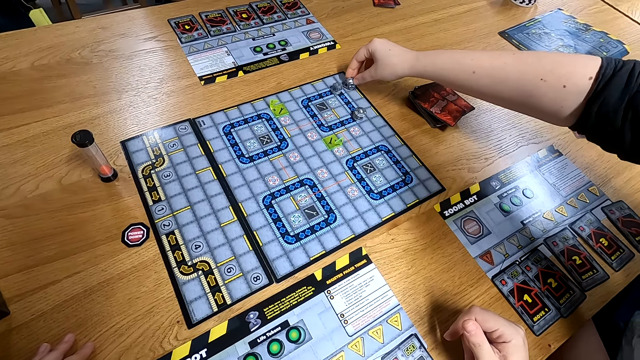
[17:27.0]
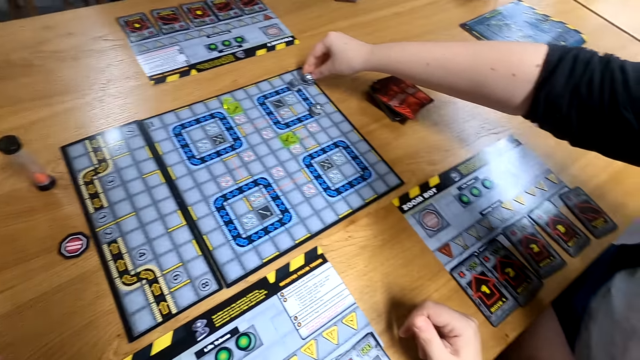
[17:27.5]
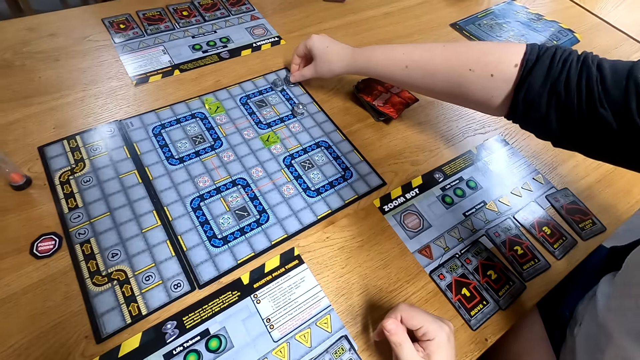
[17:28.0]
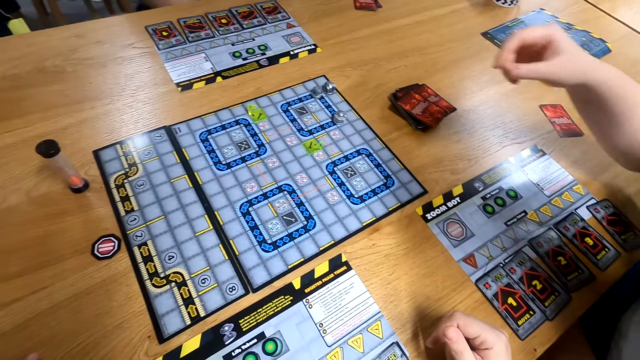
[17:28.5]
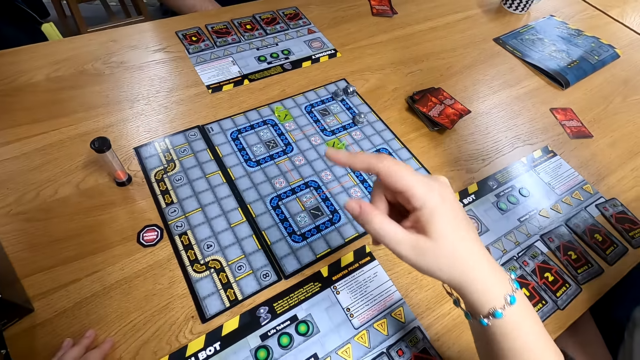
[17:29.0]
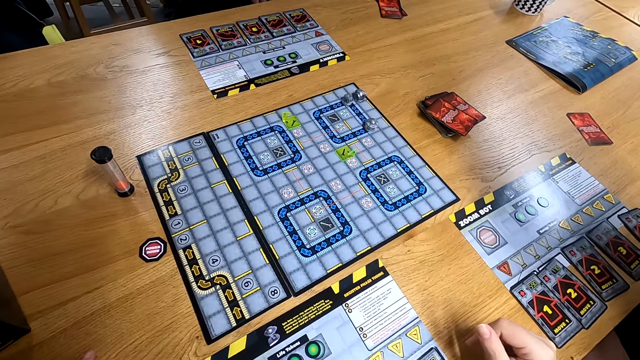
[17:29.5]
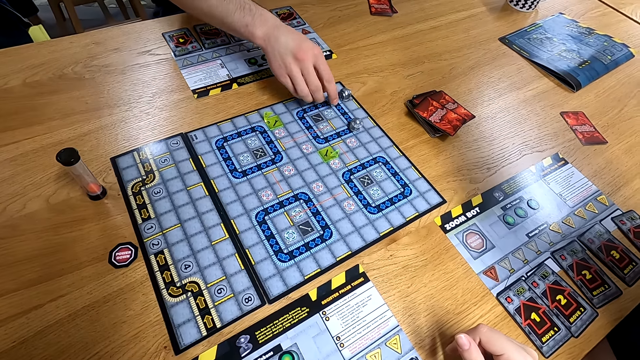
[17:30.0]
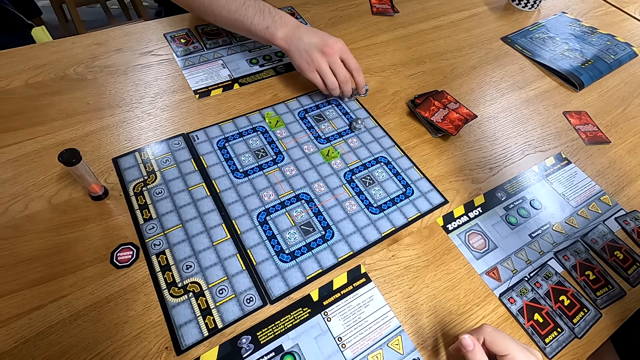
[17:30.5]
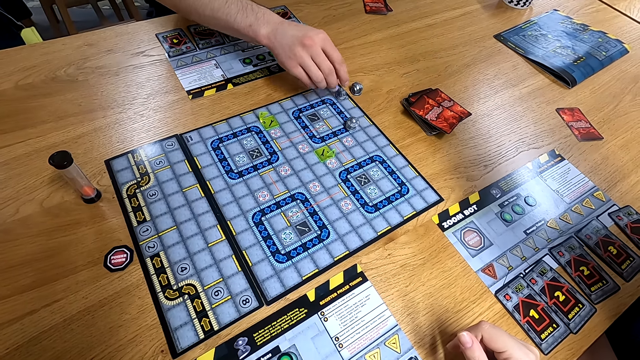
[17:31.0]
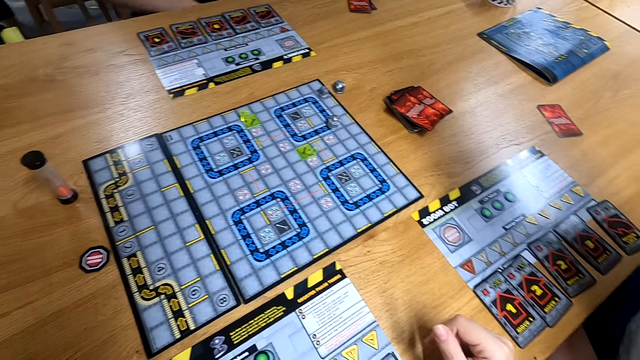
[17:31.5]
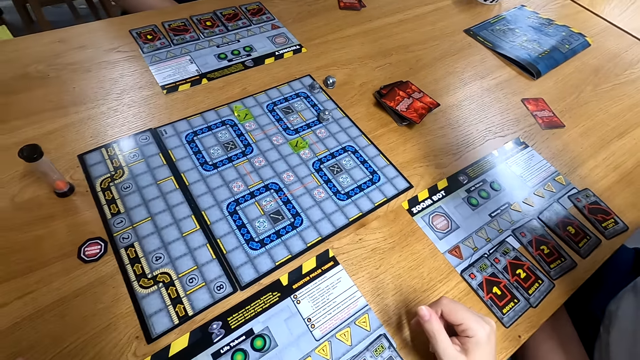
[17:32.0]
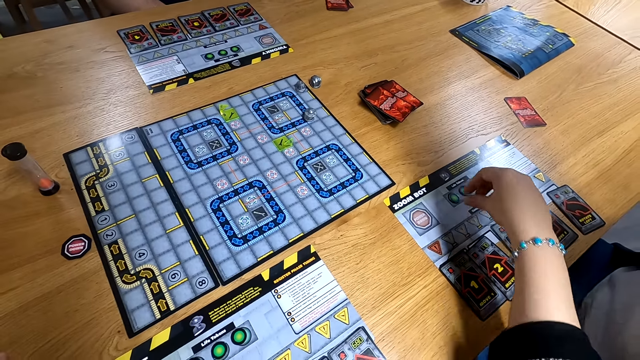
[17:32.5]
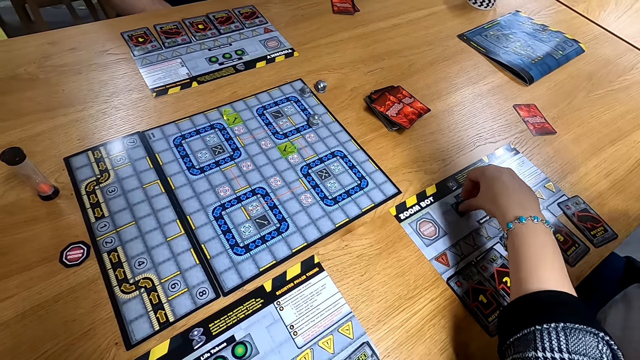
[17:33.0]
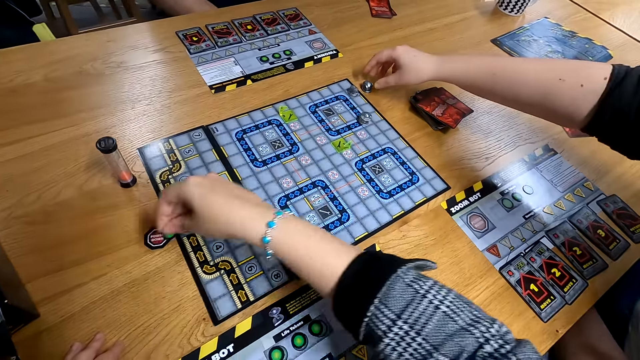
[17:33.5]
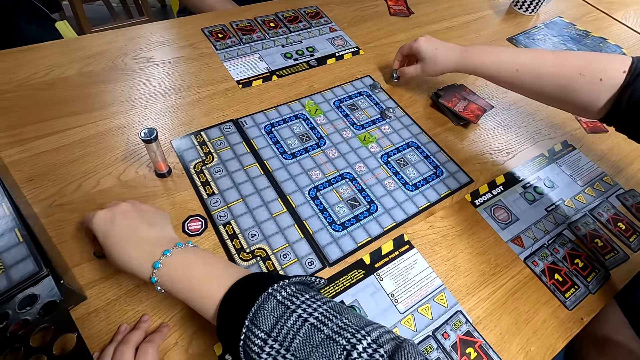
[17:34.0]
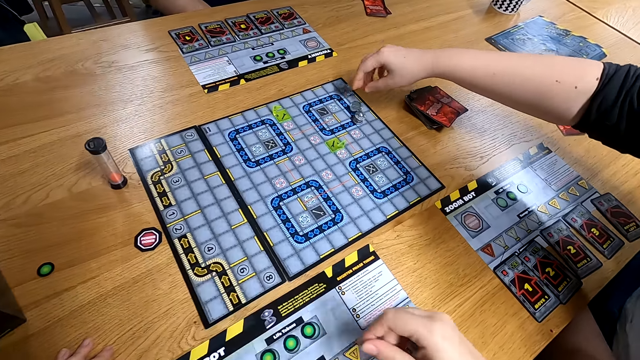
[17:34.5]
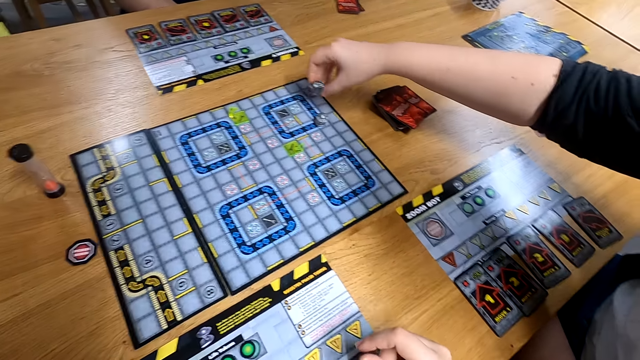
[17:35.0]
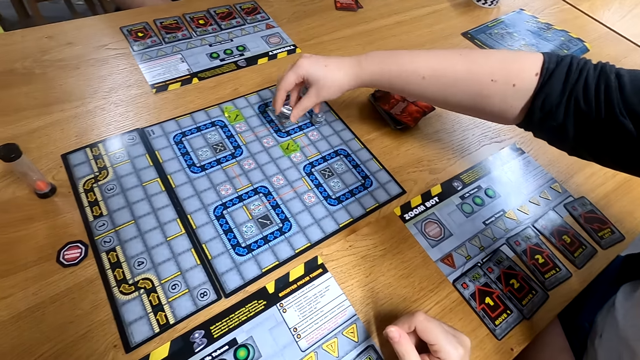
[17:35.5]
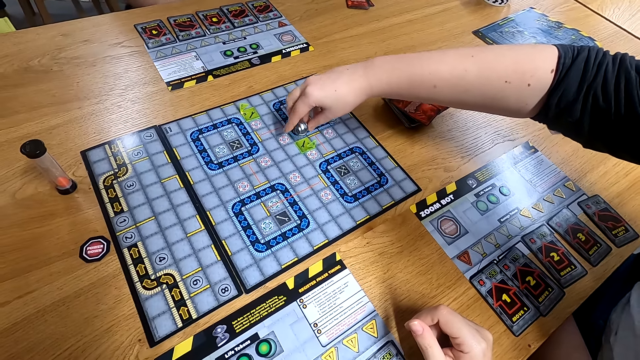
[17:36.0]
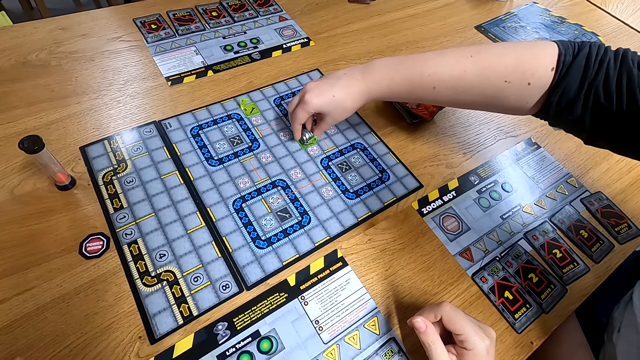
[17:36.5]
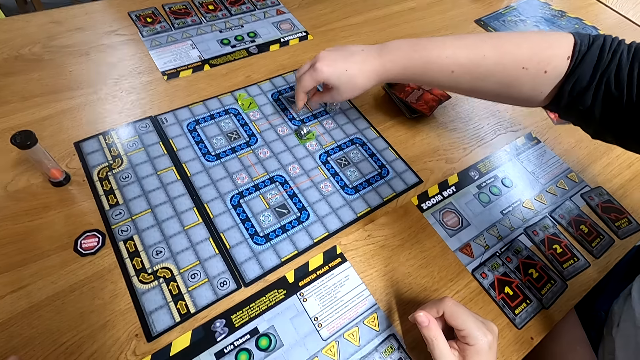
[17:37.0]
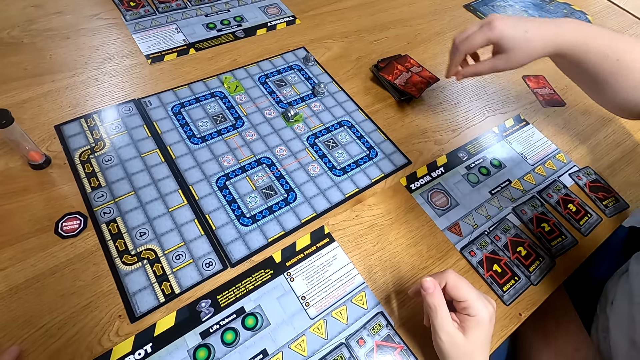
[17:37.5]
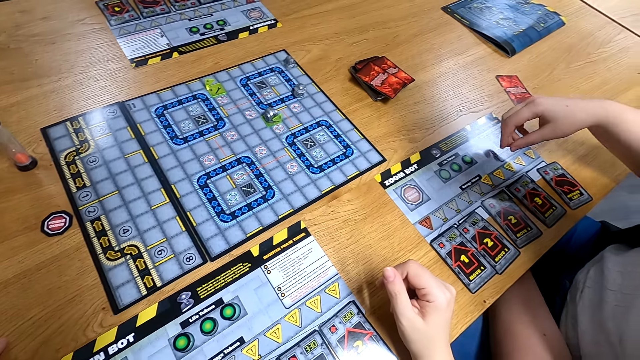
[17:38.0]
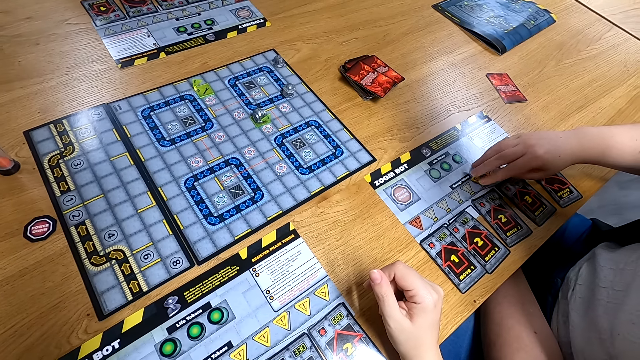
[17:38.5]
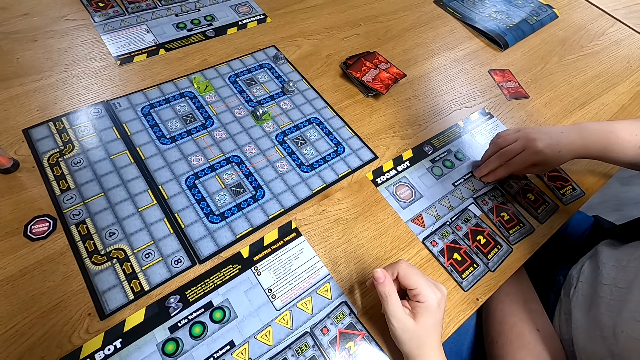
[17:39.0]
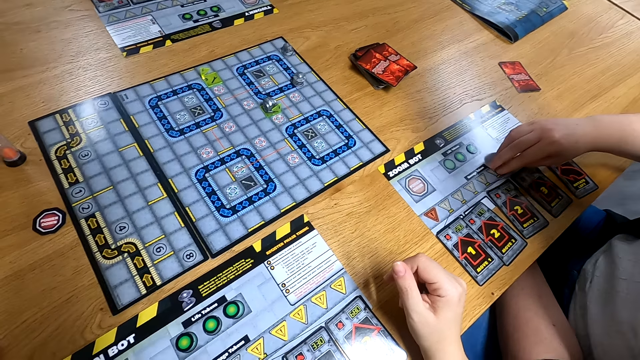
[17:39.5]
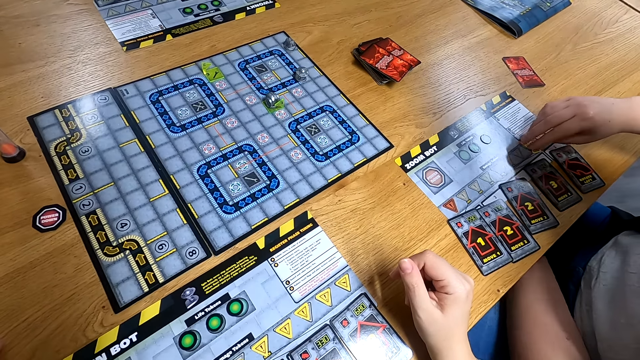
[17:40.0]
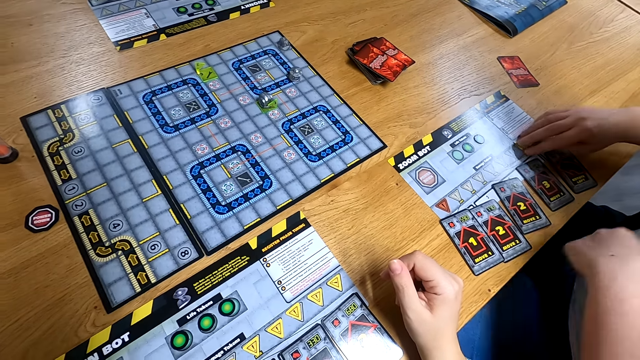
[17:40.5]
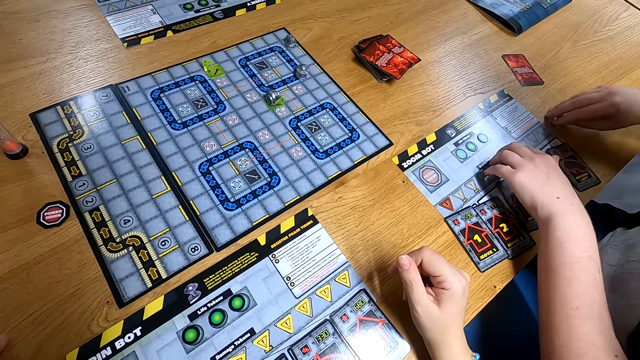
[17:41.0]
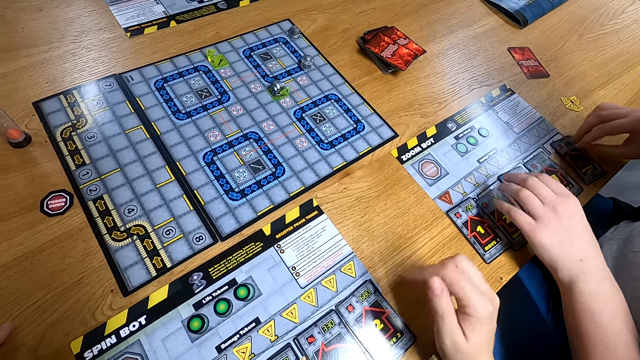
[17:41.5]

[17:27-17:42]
A man moves the robot with his right hand on the board game. Another man moves the robot with his right hand on the board game. The camera wearer picks a chip from the program on the table with his right hand. He drops the chip on the table with his right hand. The first man picks the robot from the table with his right hand. The camera wearer moves something. The first man drops the robot on the board game with his right hand. He moves the chips from the program to the table with his right hand.

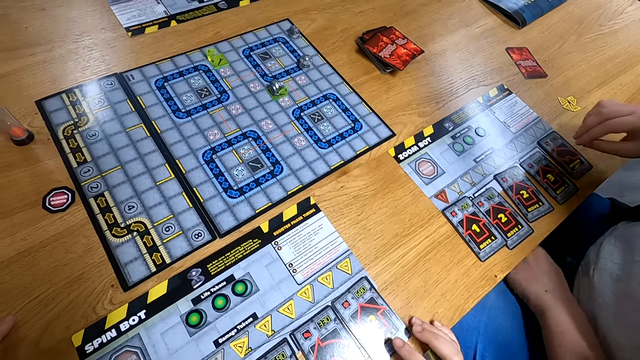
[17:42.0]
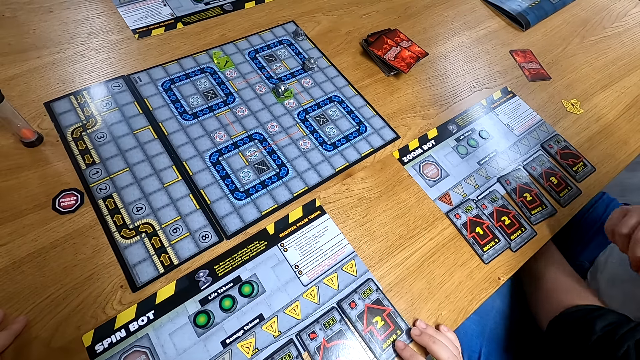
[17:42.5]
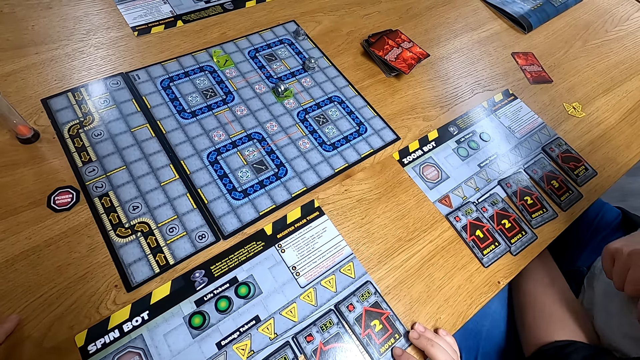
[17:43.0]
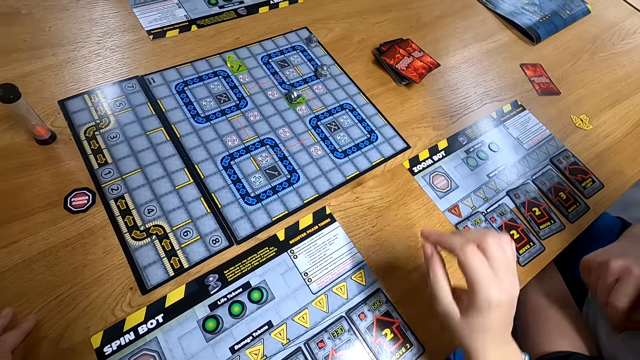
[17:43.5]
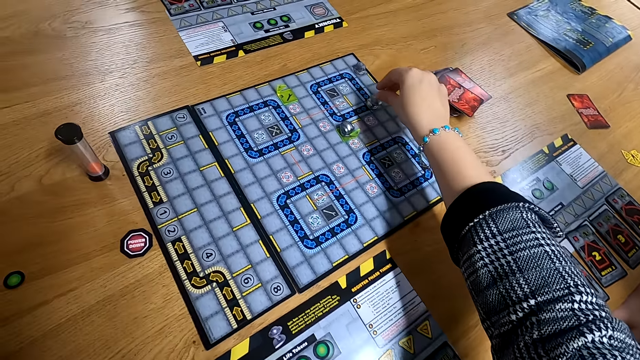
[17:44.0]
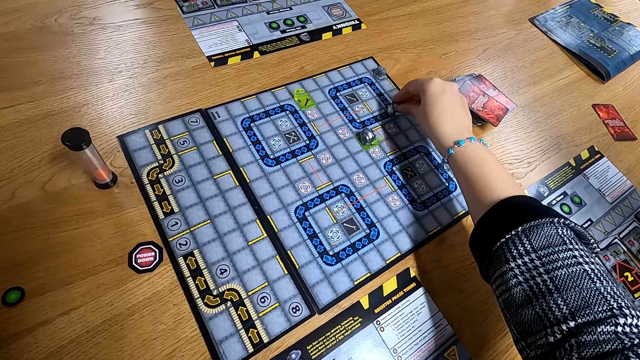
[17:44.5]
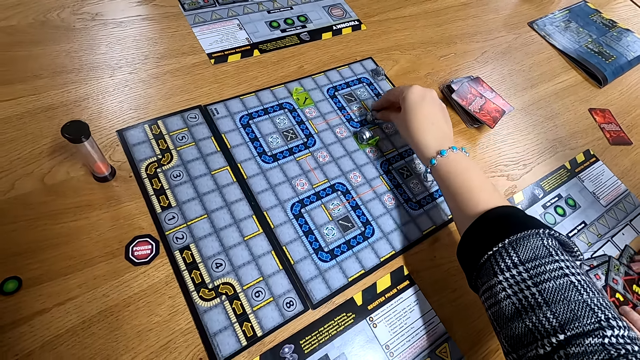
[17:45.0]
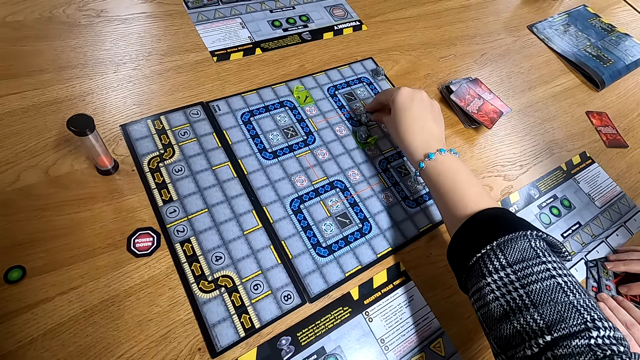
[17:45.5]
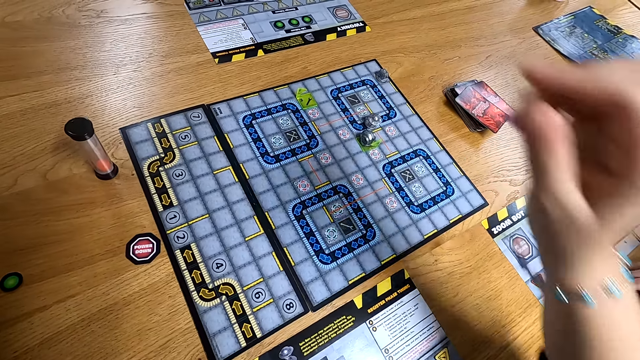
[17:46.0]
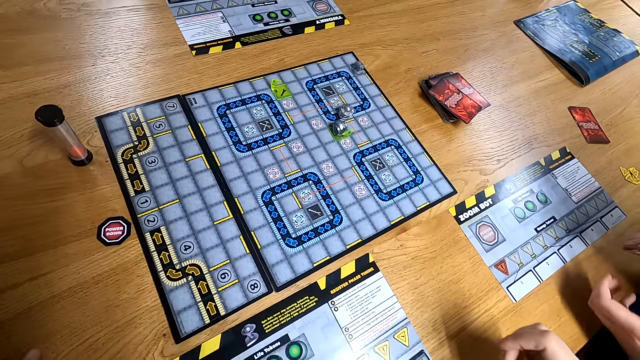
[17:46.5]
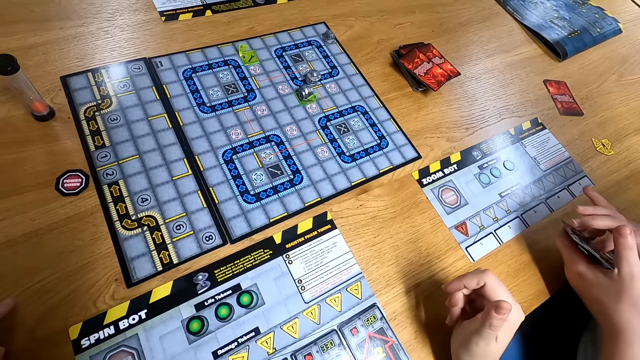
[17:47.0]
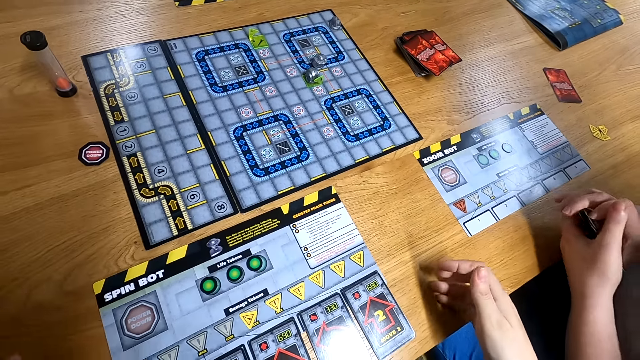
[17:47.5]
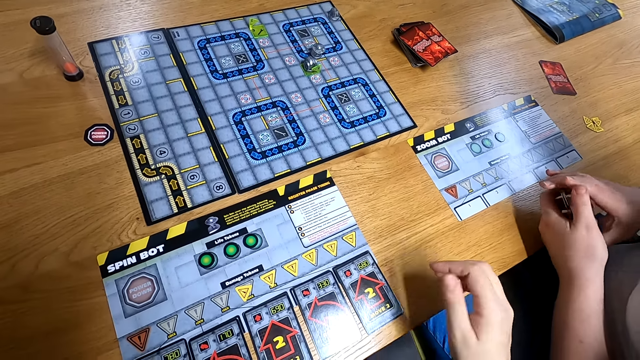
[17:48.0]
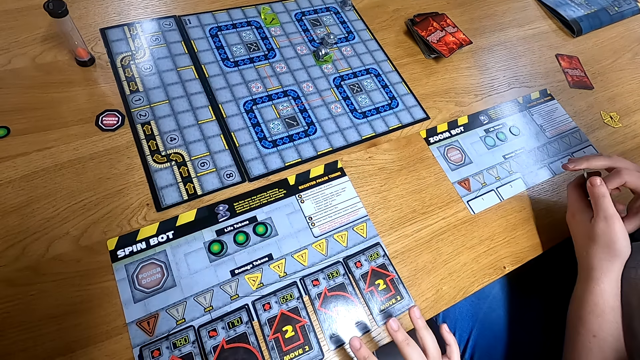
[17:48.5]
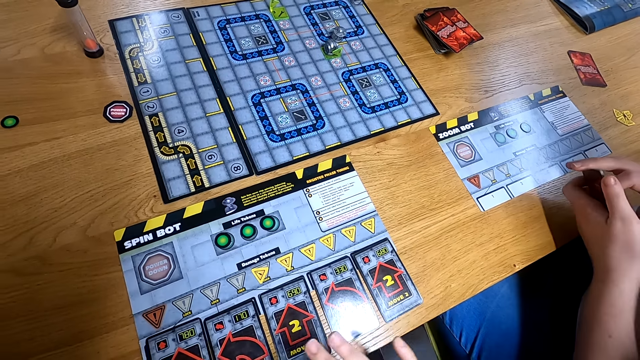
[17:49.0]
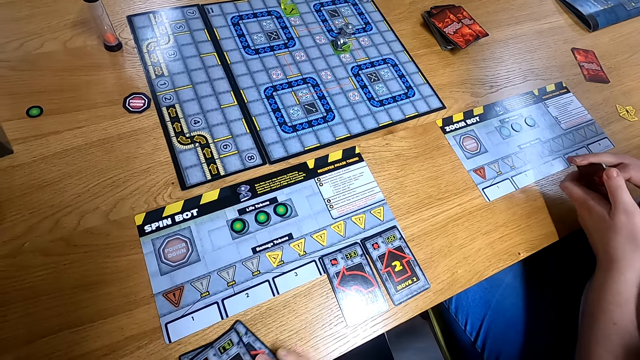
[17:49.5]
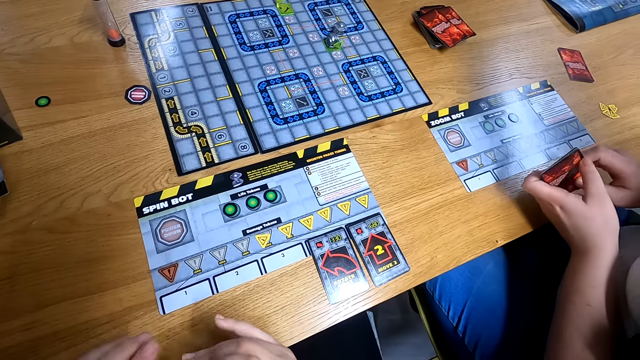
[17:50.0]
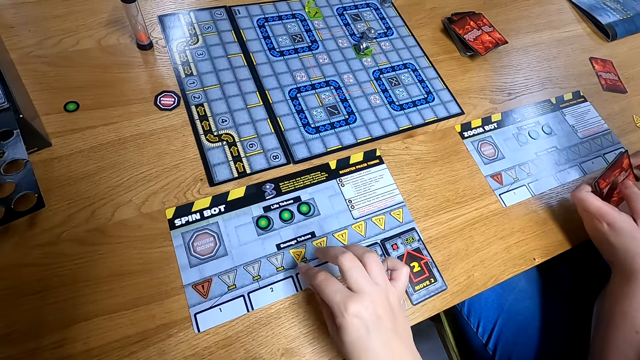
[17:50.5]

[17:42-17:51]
The camera wearer moves the robot with his right hand on the board game. A man gathers the cards from the table with his hands. The camera wearer packs the cards from the table with his hands.
